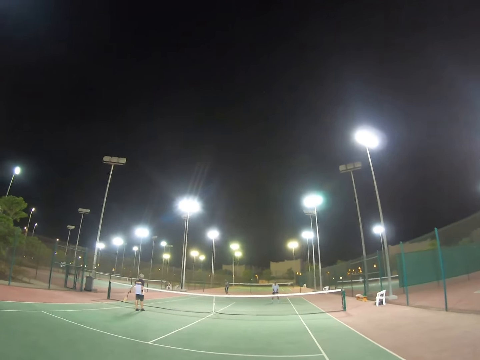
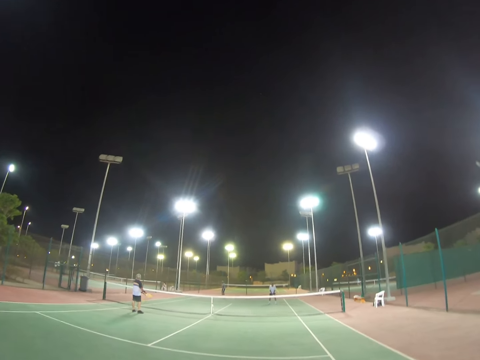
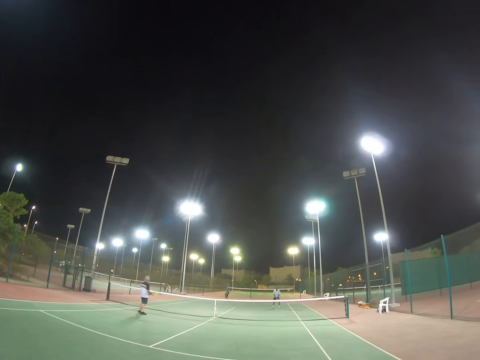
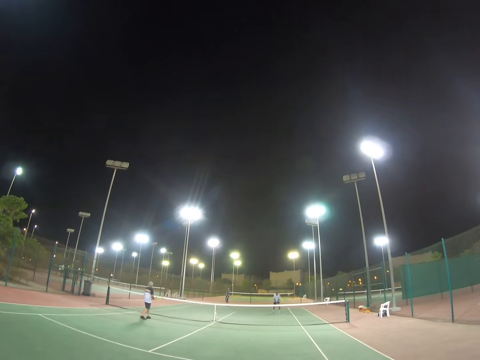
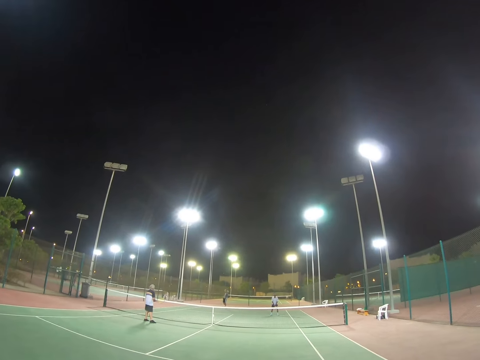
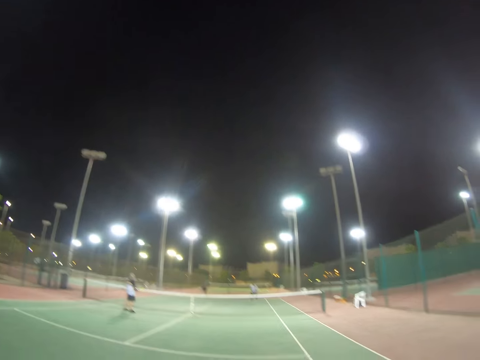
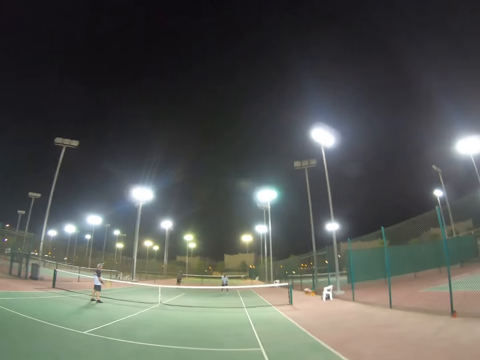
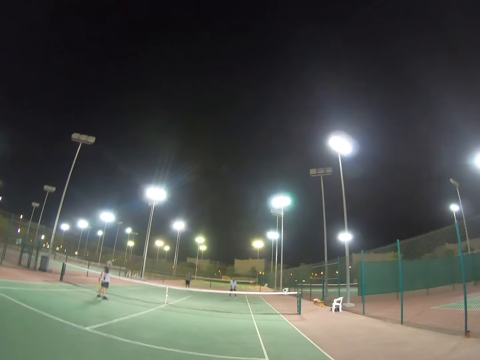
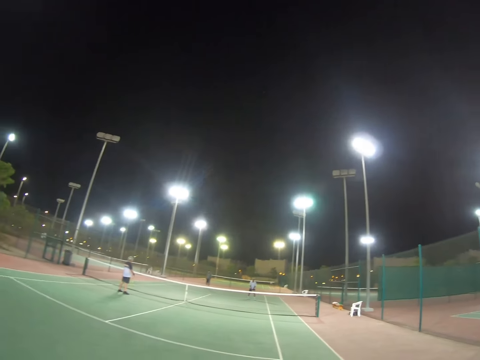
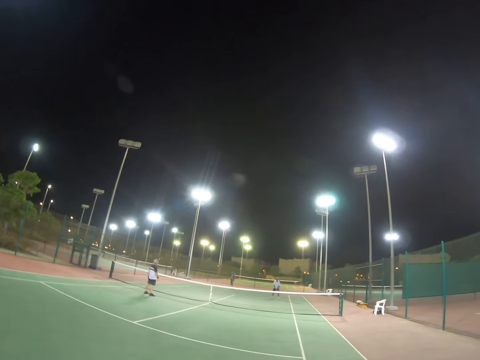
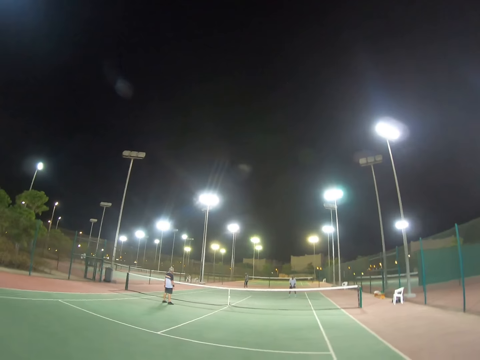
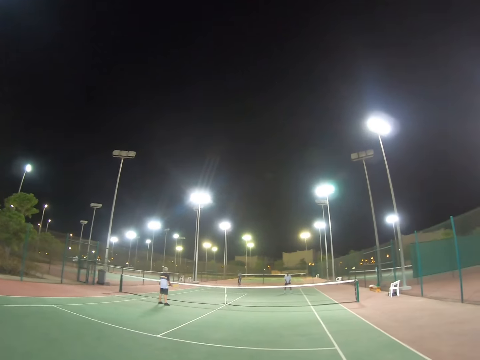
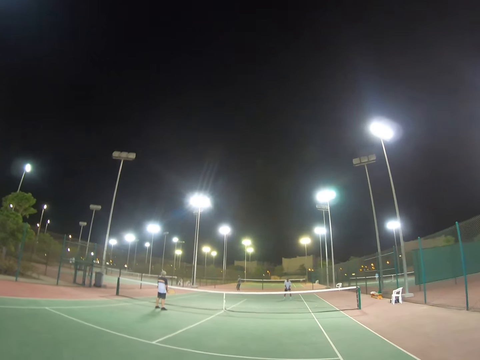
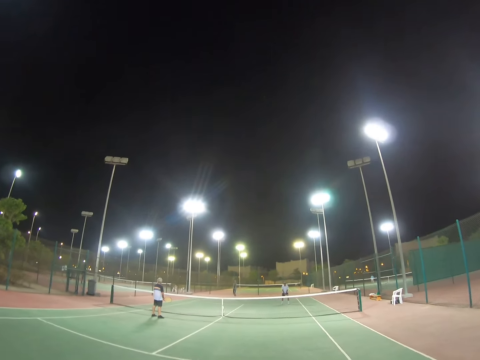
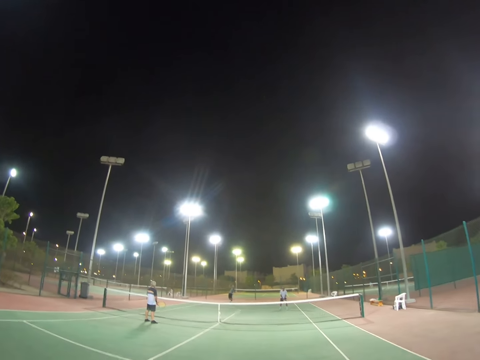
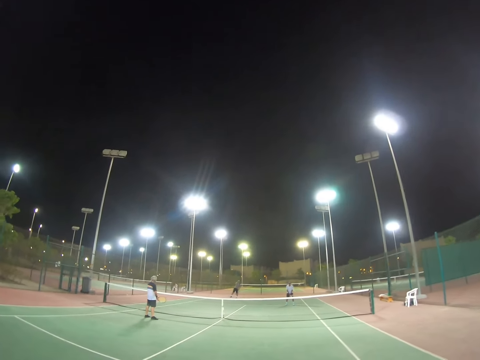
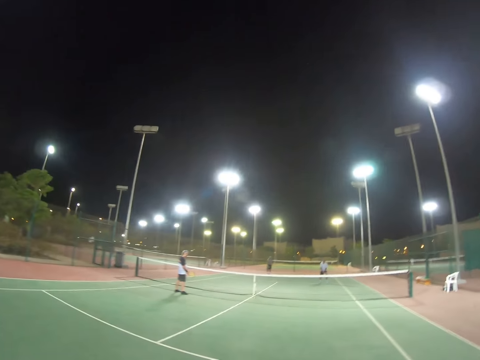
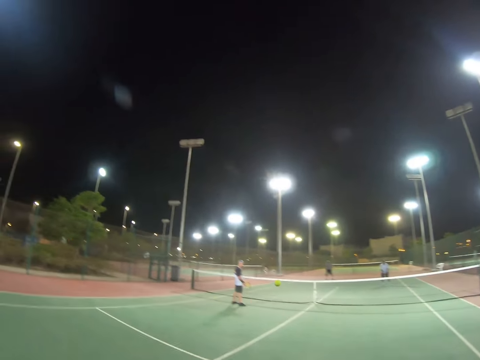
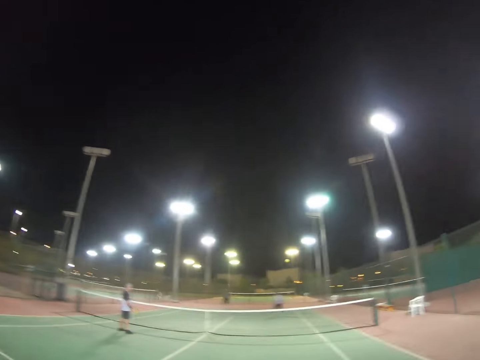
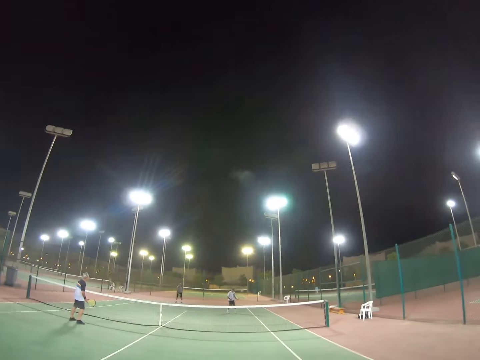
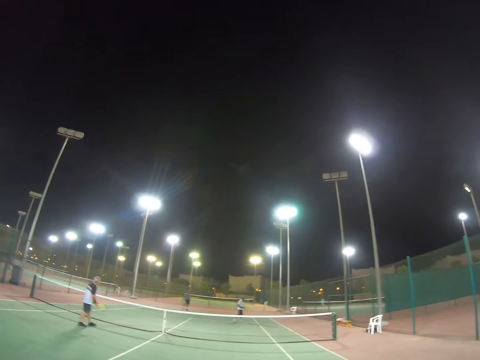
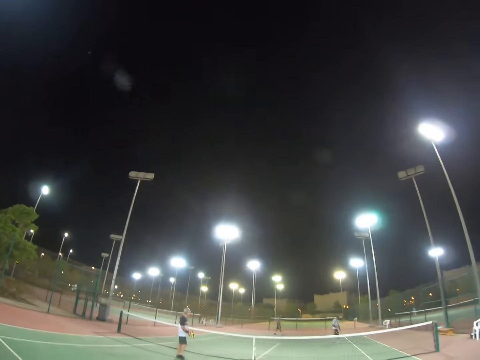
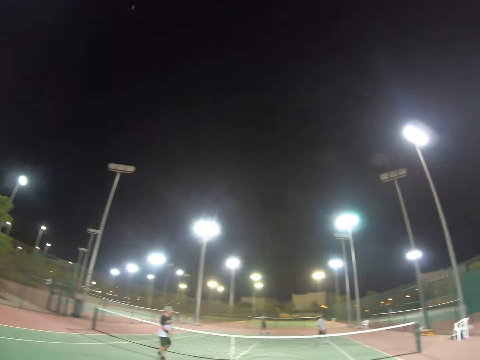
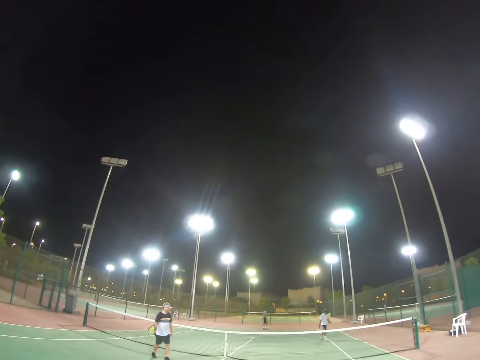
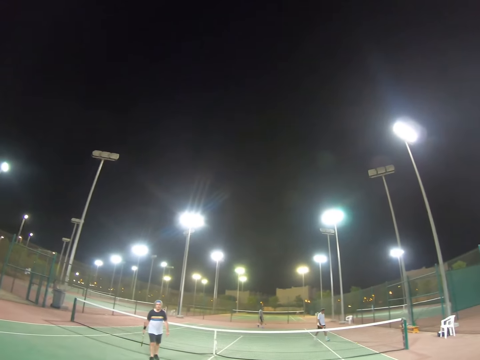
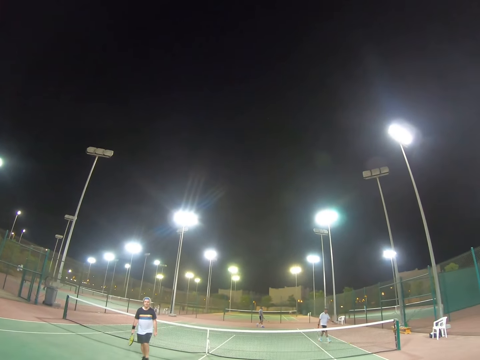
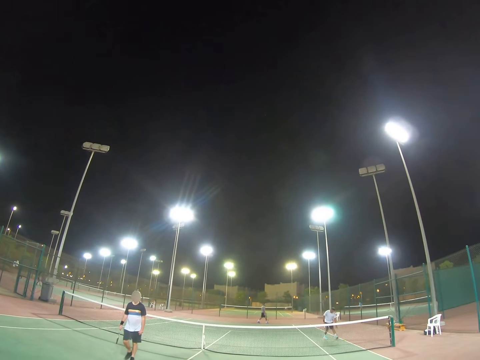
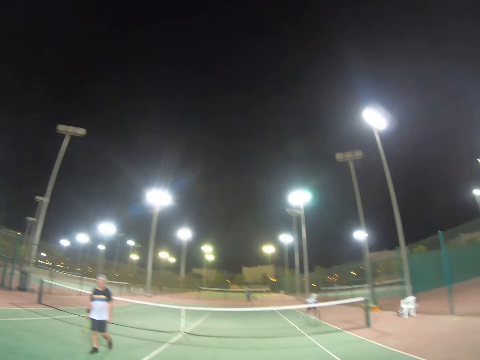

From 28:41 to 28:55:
A man serves the ball. He serves the ball again. The camera wearer hits the ball. Another man walks. A third man walks.

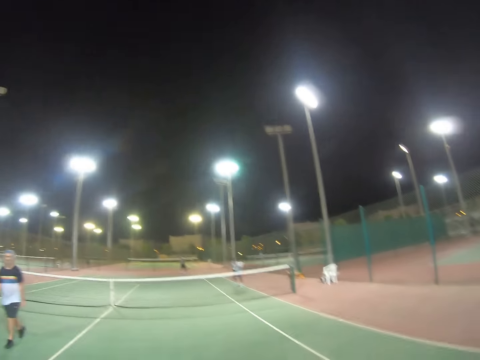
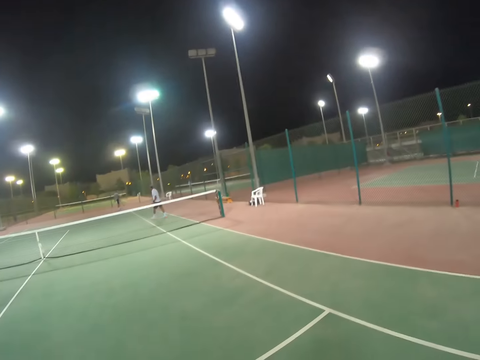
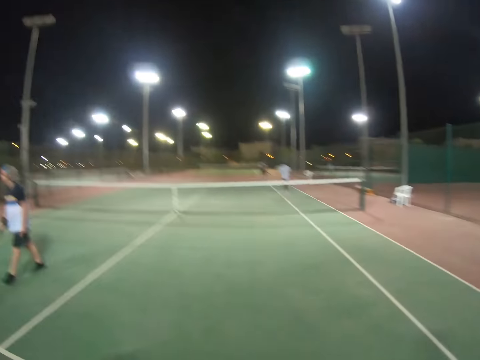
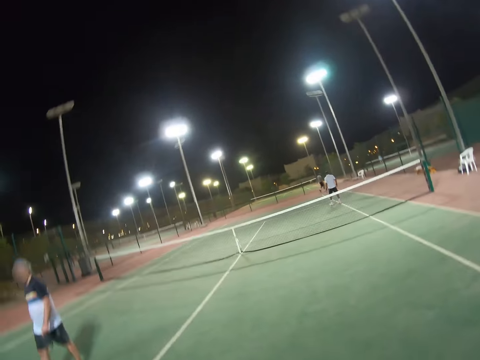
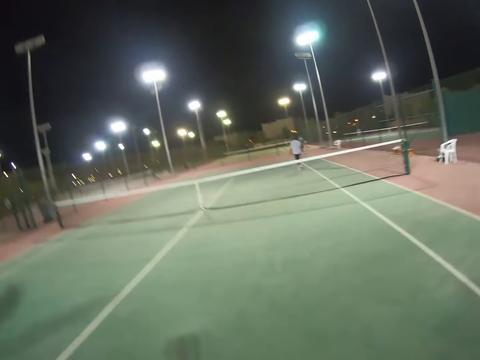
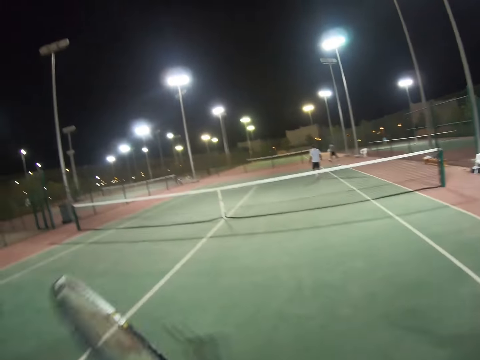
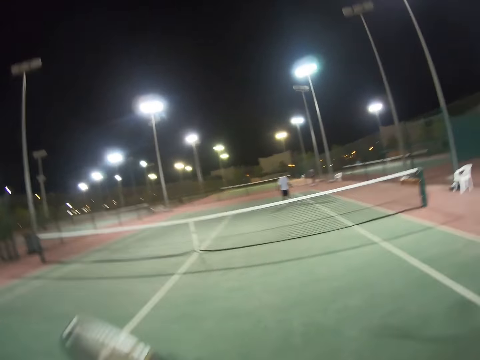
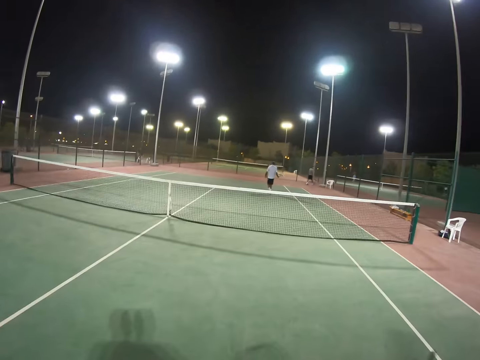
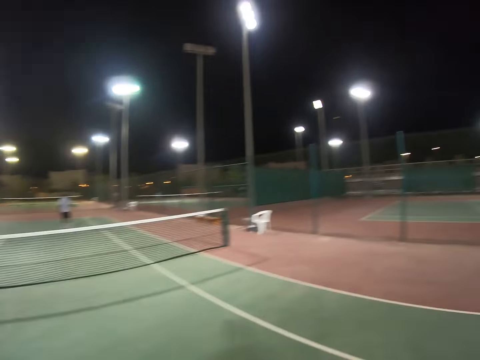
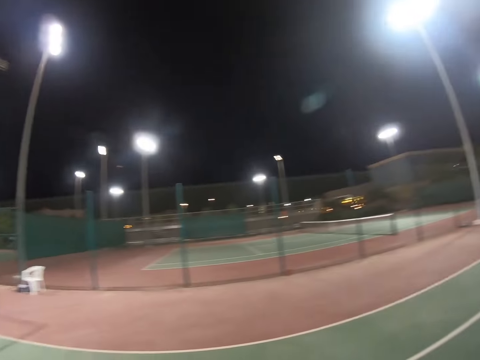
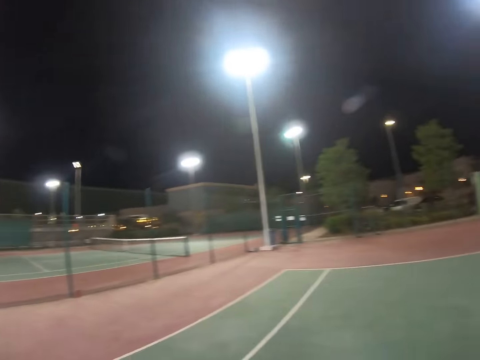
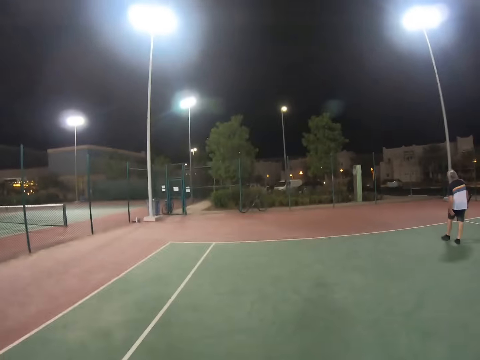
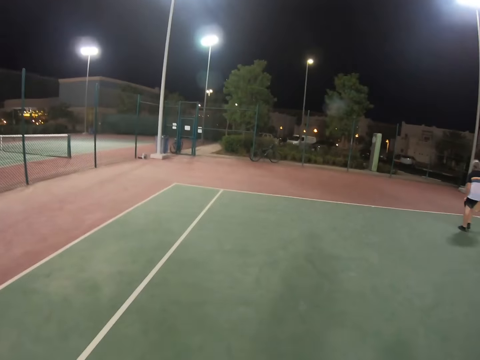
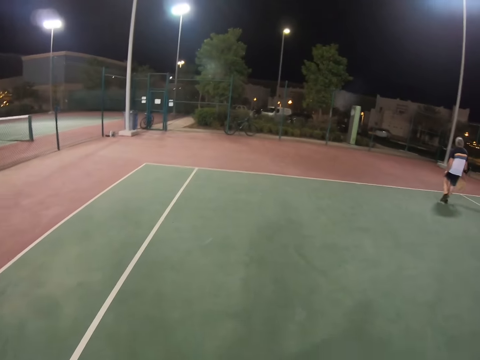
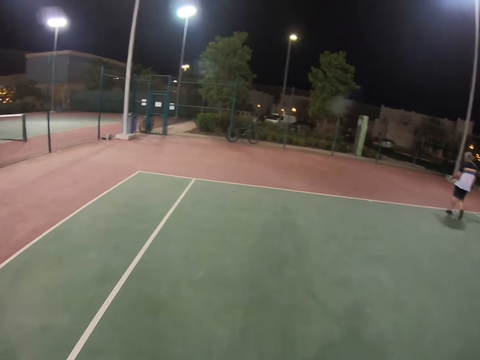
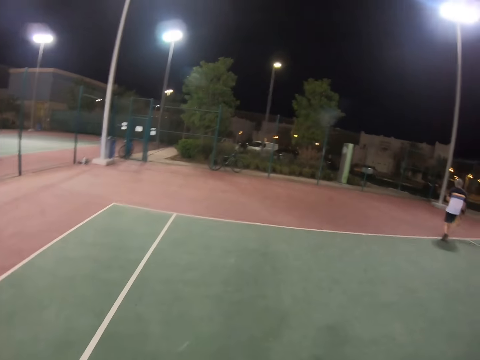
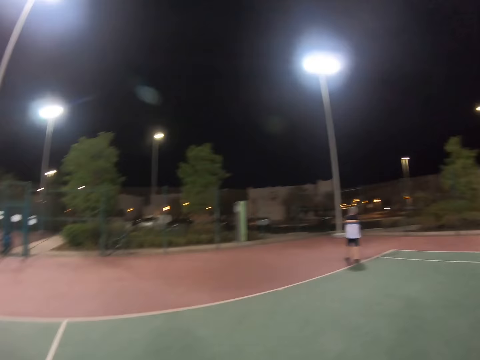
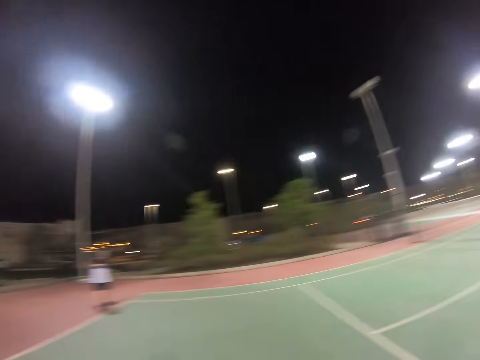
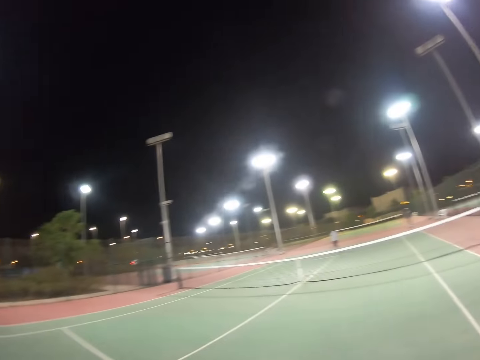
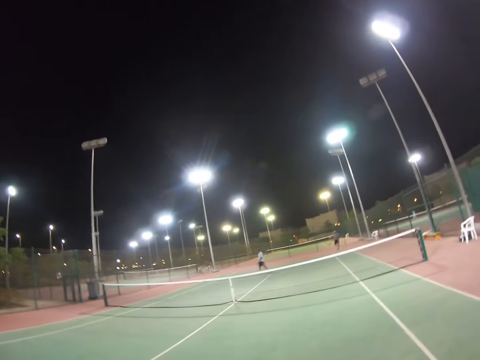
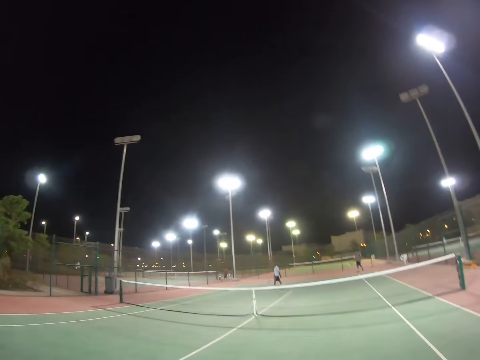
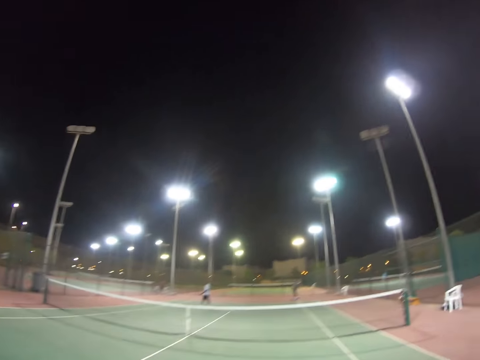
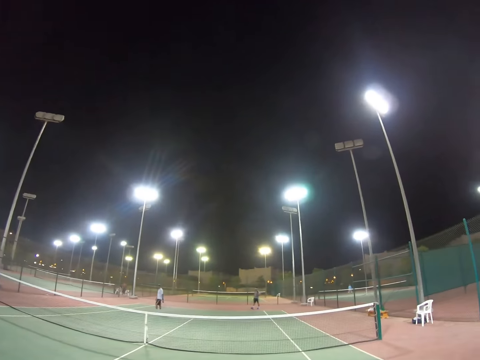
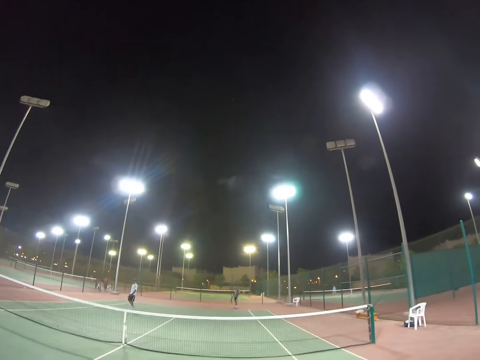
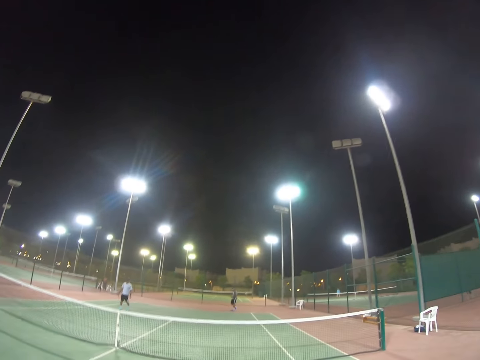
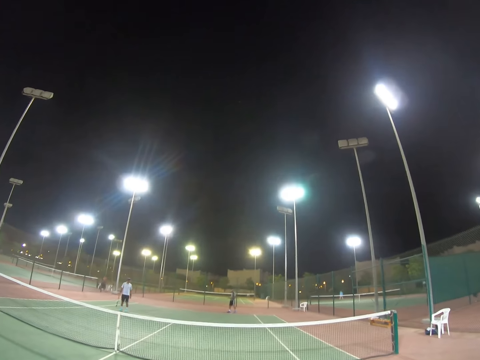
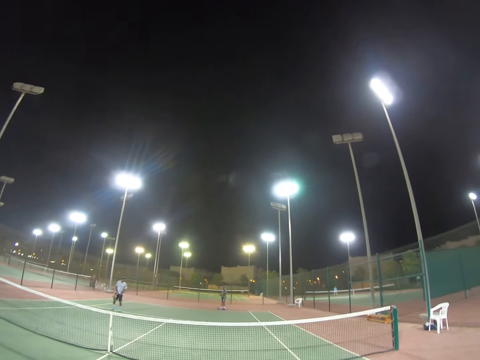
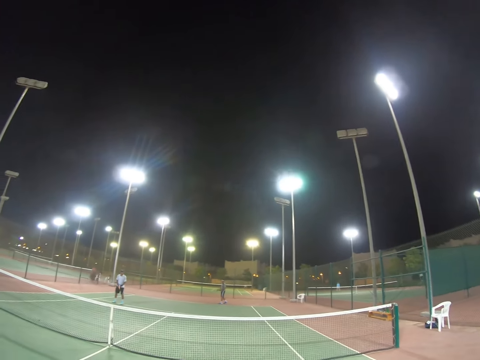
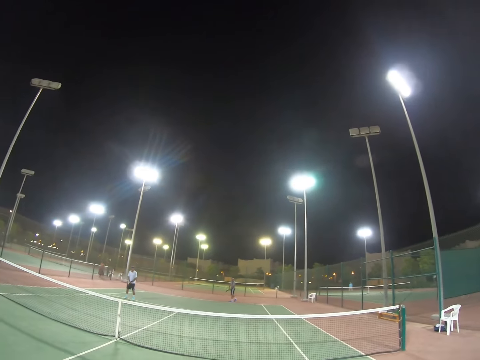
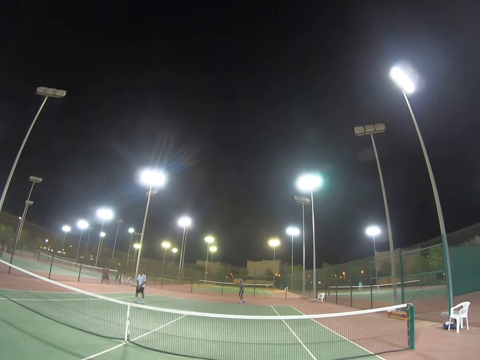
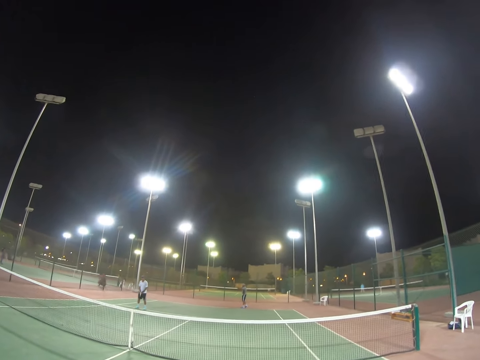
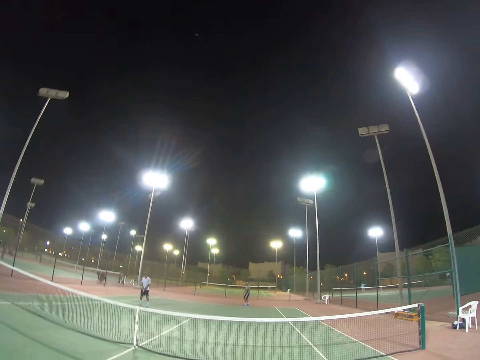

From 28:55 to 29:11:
A man picks a ball at the net. Another man walks. The camera wearer swings his racket. A person walks. The camera wearer walks. Another person walks.
